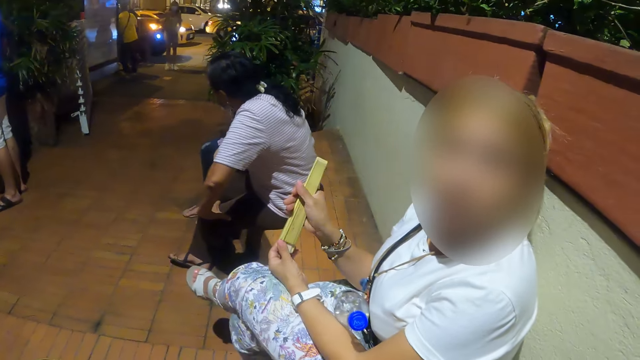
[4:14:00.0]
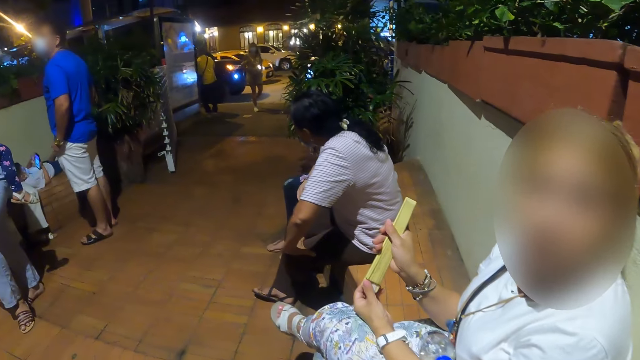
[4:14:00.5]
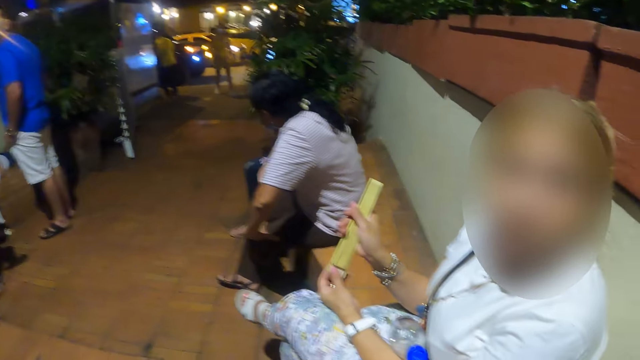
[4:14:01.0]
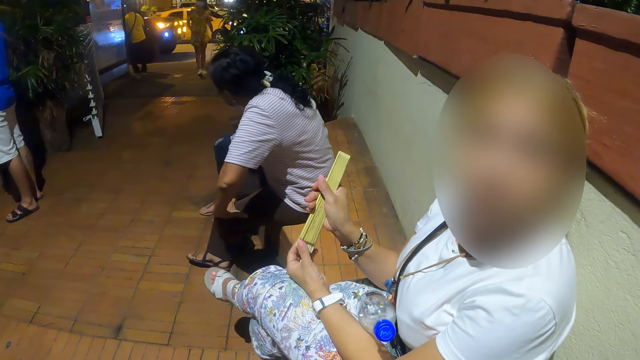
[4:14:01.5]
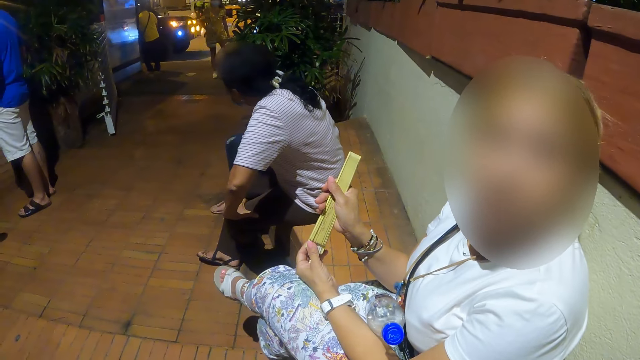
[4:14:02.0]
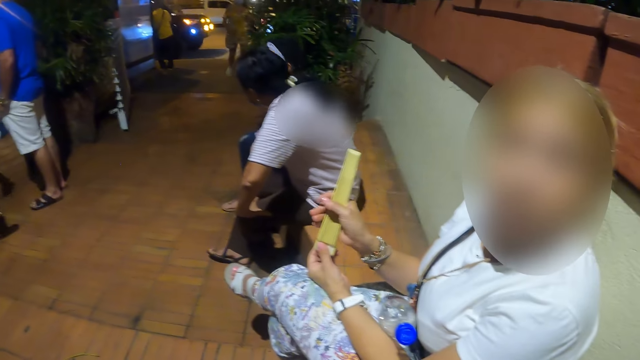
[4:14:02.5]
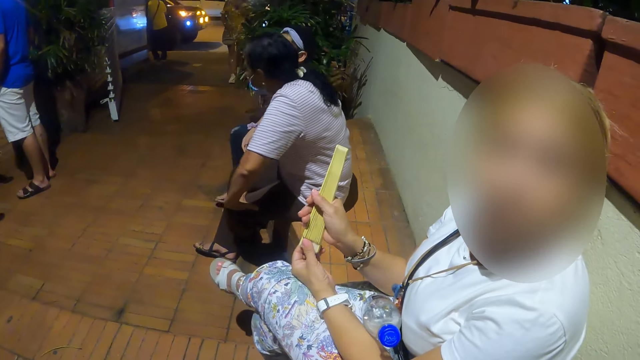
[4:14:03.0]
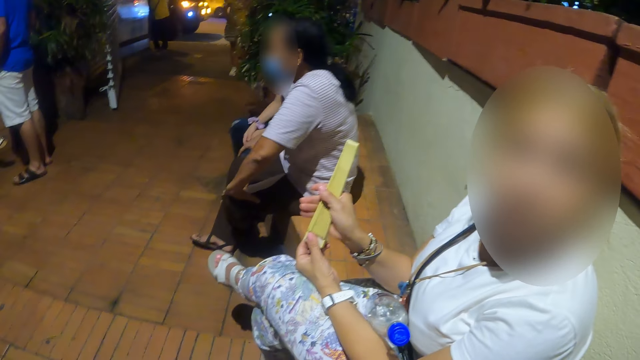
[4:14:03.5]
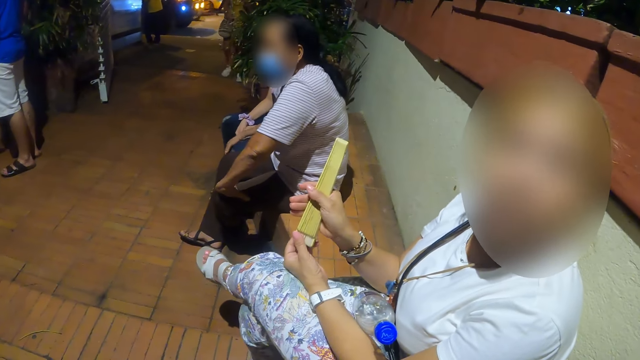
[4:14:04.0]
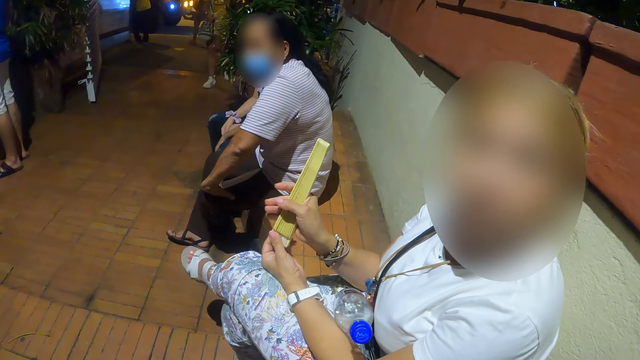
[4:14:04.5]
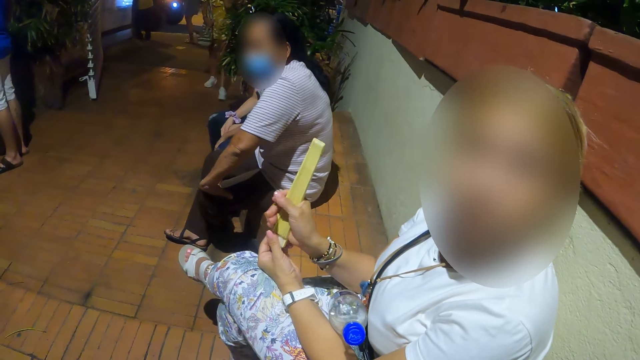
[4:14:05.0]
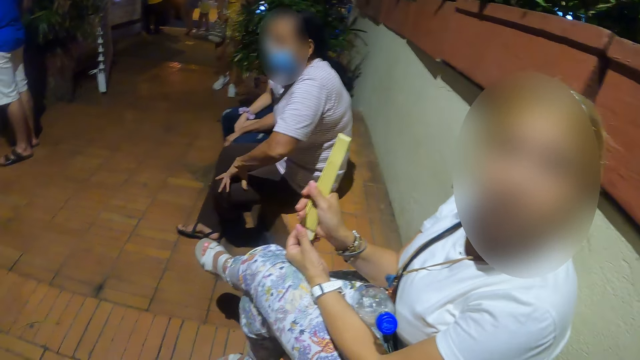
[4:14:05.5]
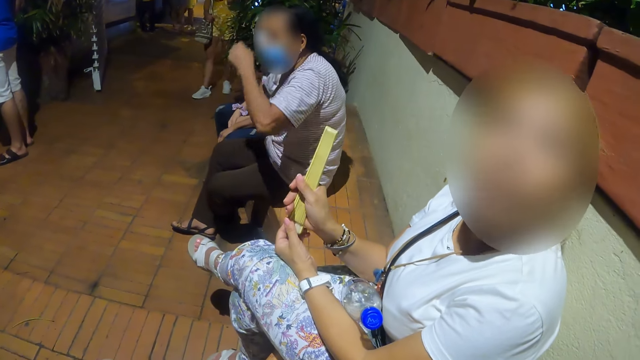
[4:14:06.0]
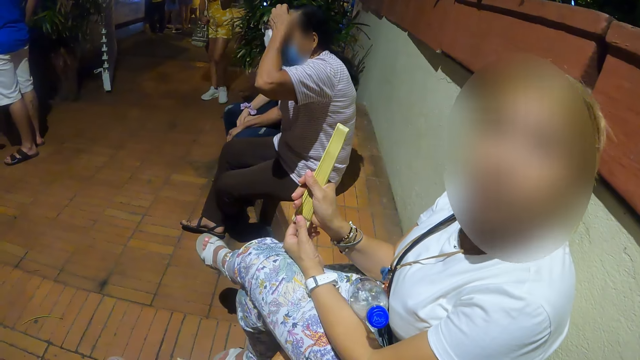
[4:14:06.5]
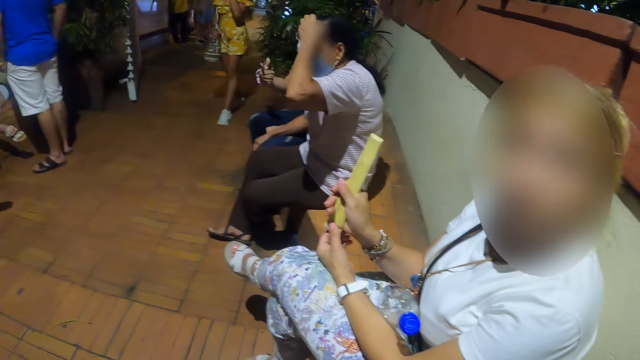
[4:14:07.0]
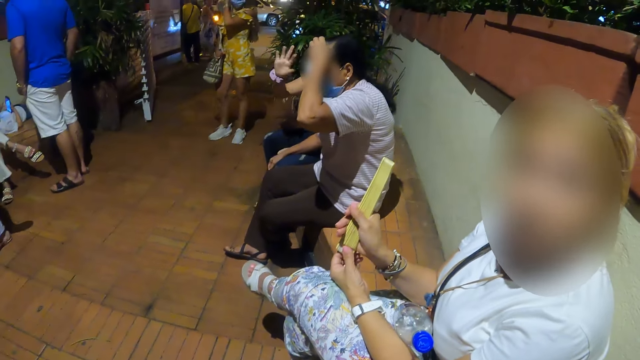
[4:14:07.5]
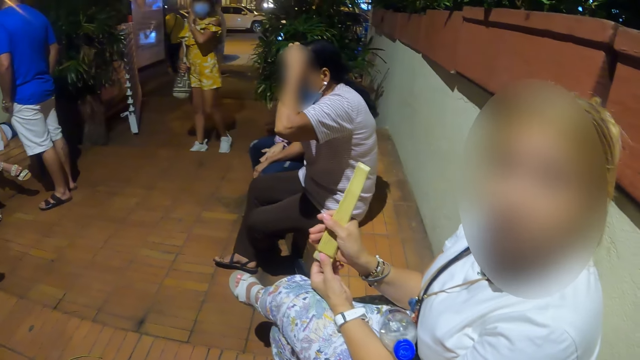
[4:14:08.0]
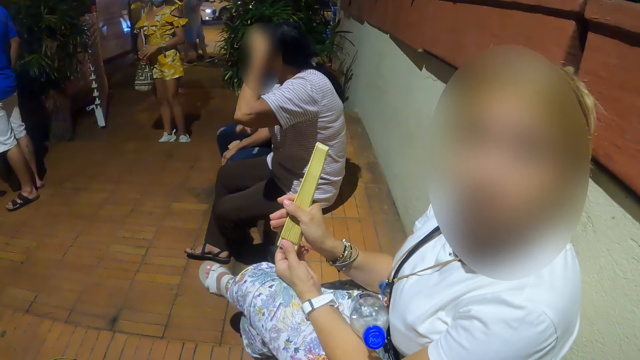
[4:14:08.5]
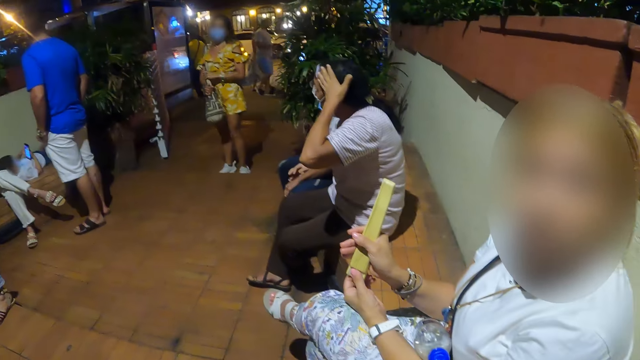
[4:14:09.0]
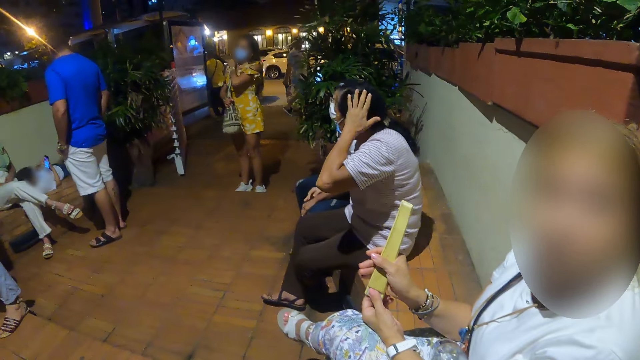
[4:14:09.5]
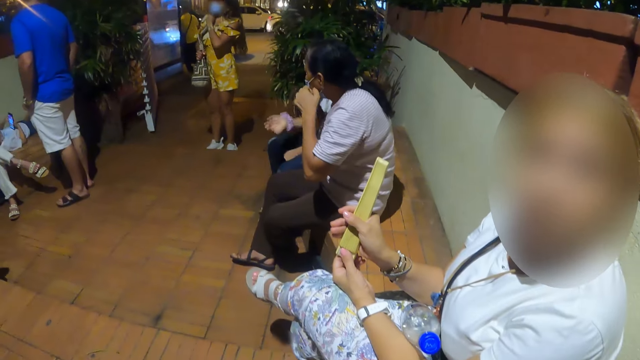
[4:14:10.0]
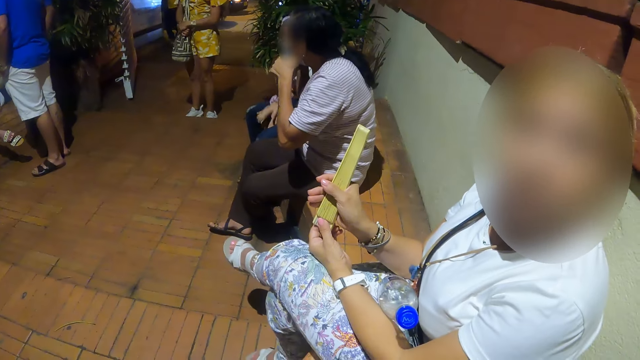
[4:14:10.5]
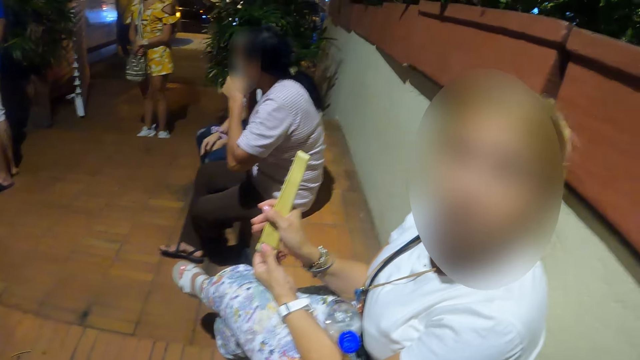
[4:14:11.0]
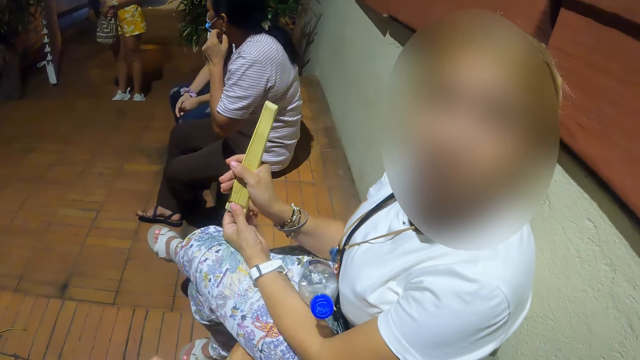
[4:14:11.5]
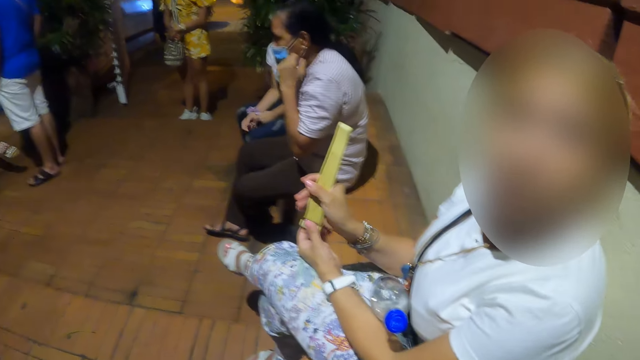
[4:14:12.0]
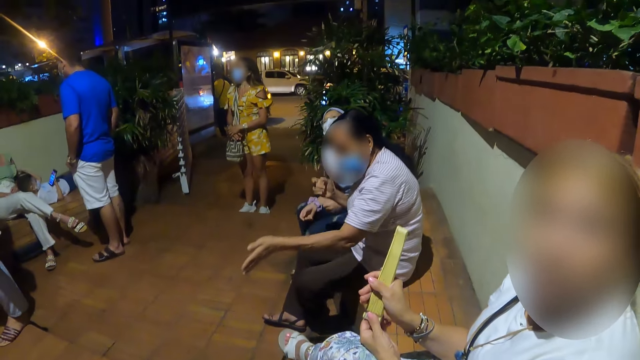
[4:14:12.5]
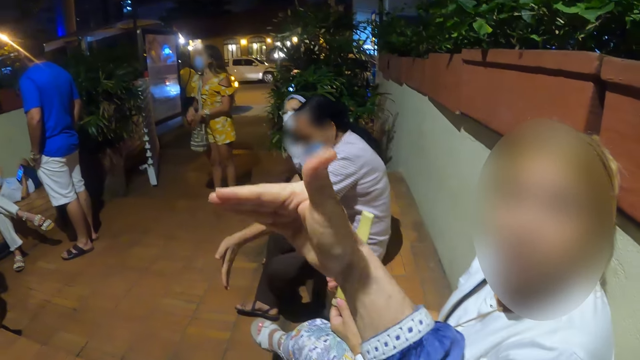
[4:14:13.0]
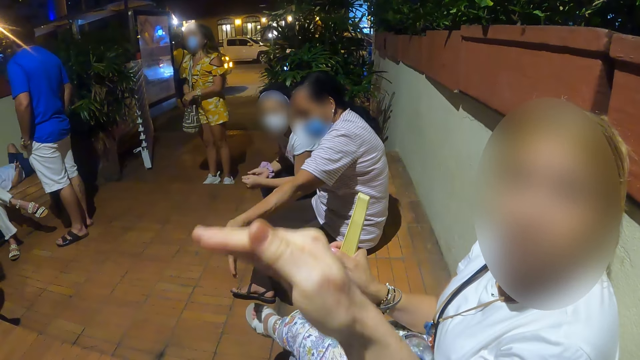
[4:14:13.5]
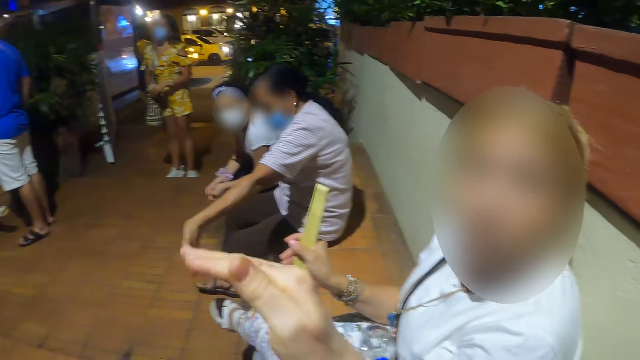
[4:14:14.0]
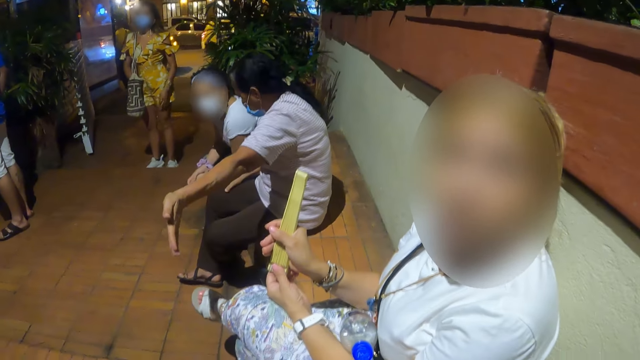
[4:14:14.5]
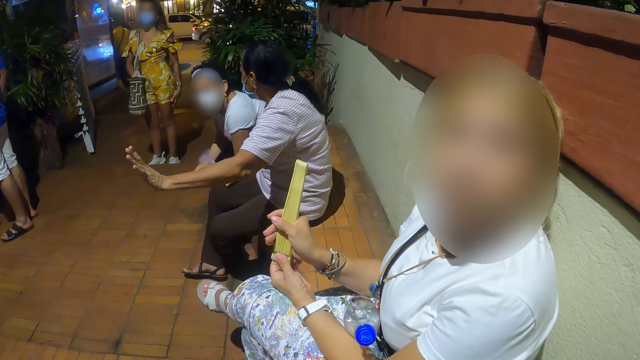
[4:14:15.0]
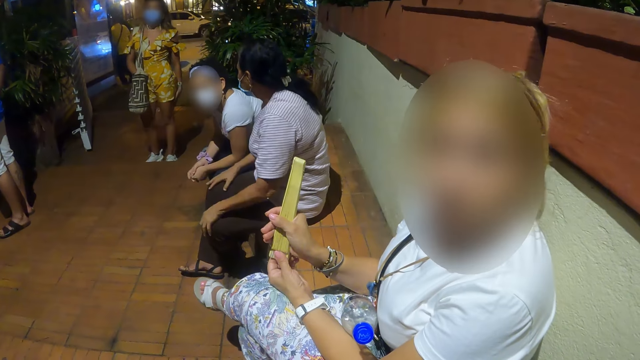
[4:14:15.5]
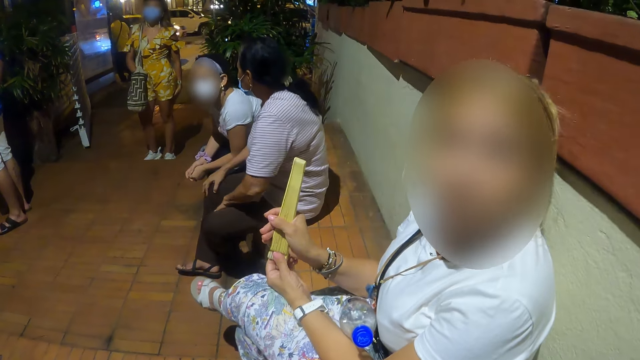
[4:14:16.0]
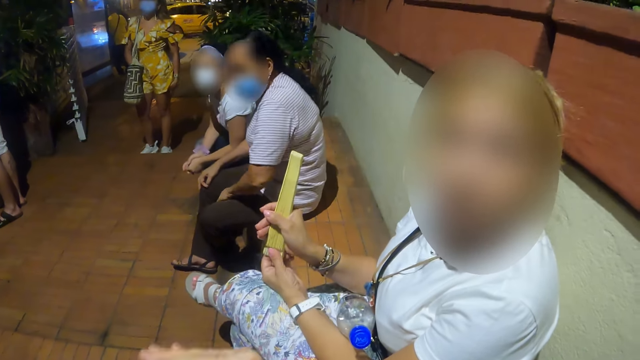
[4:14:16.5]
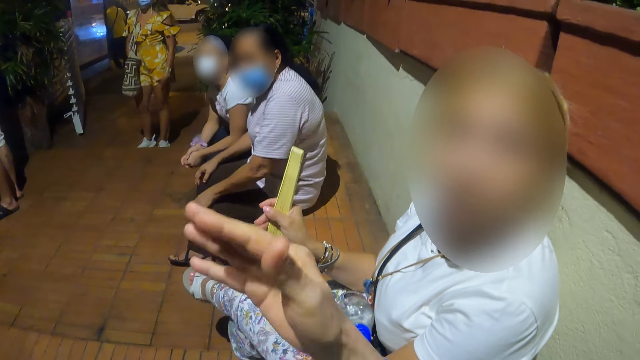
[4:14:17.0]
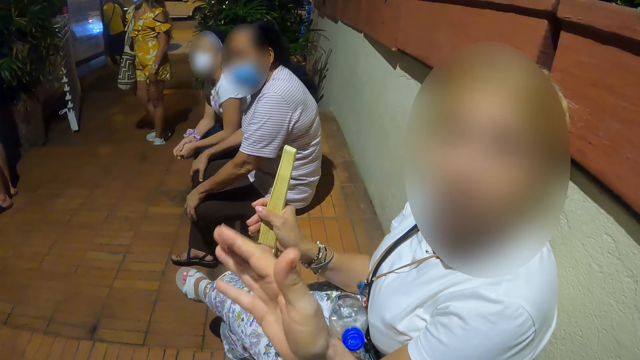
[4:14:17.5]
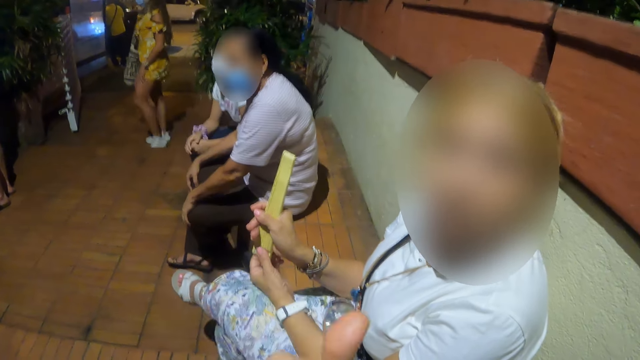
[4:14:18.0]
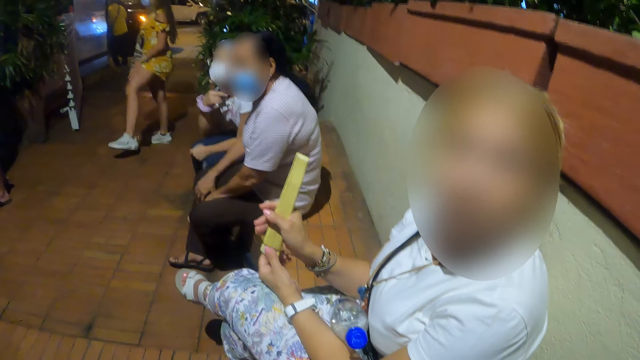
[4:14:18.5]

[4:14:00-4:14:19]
The camera wearer looks forward. They look right. They look forward. They look right. They look forward and converse with the woman.

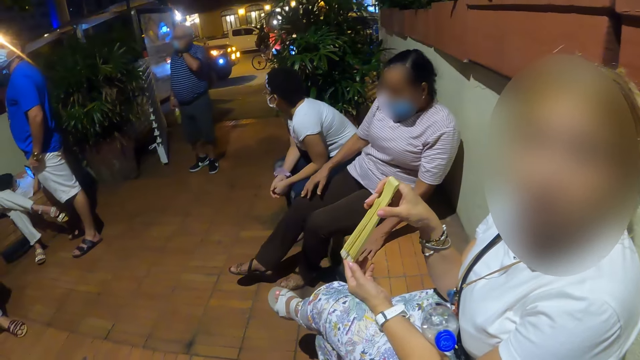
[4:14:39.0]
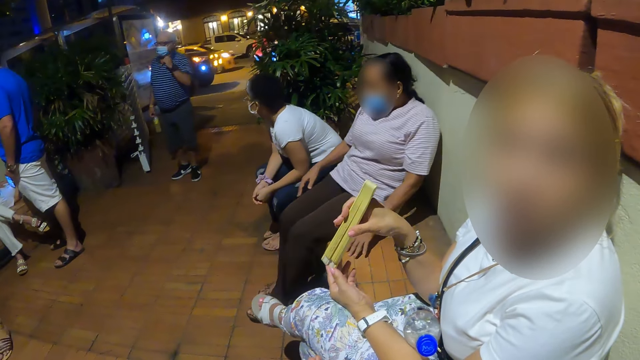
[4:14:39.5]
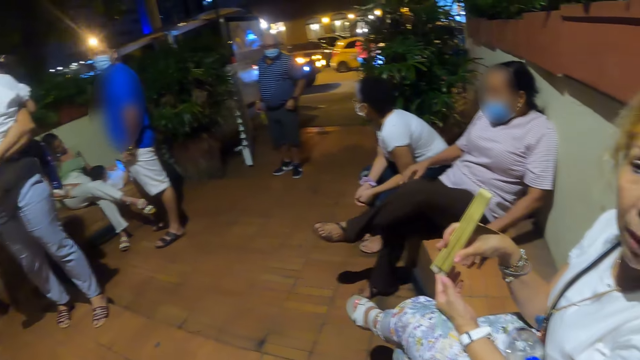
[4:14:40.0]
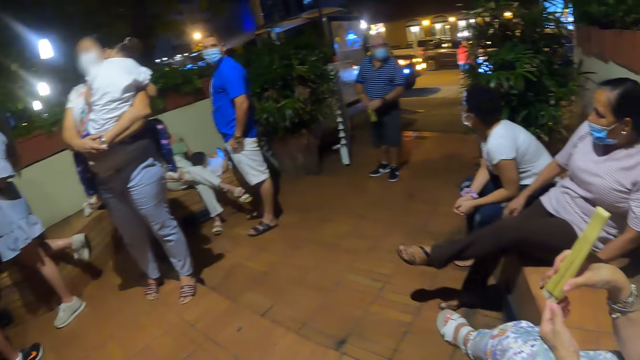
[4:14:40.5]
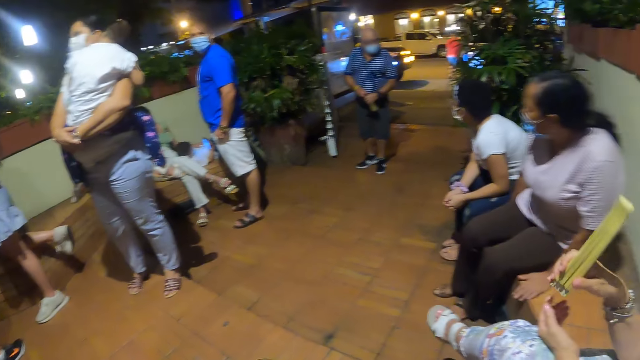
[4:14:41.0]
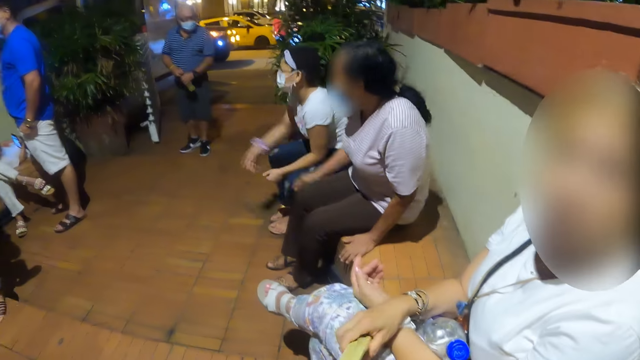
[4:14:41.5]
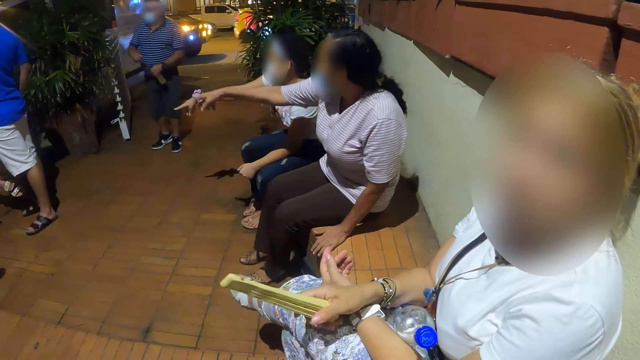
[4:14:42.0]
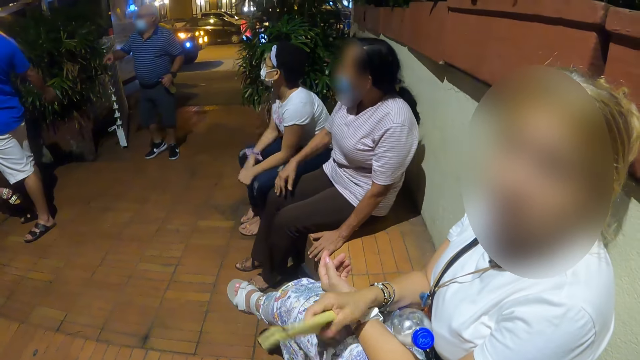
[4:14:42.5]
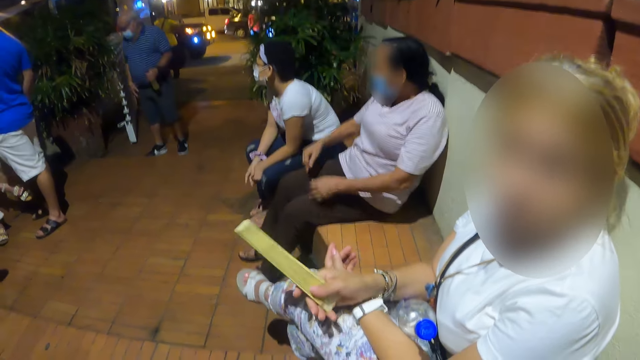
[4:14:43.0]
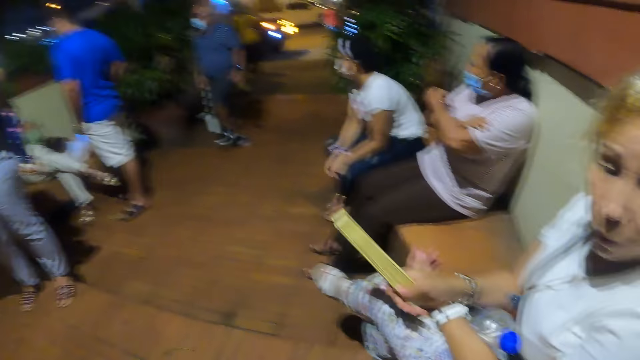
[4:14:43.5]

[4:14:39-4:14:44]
The camera wearer looks left. They look right. A woman converses with the camera wearer.
